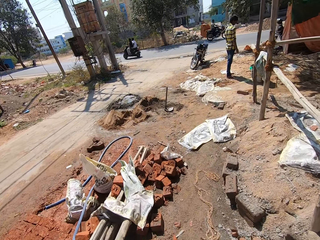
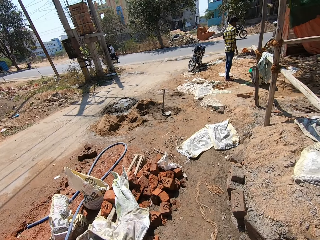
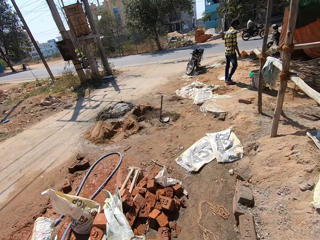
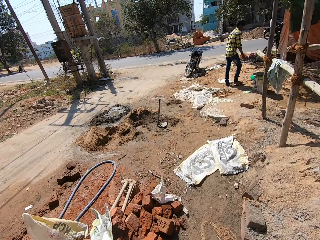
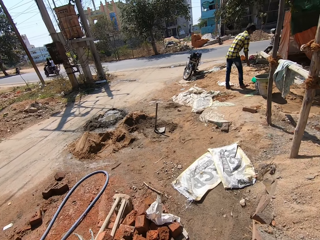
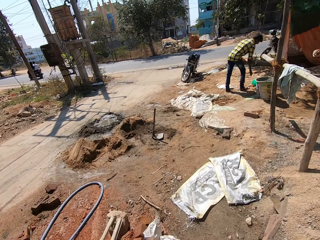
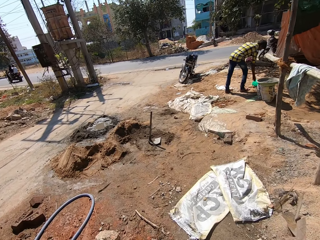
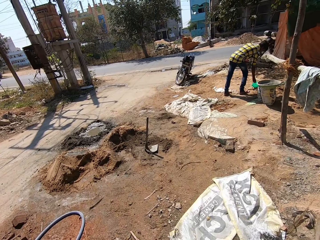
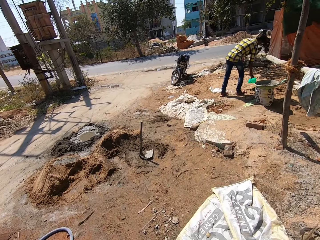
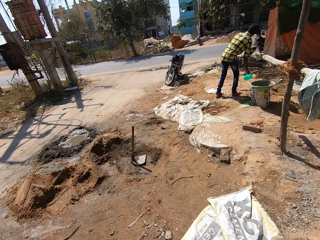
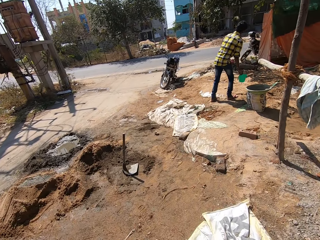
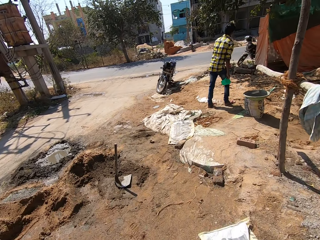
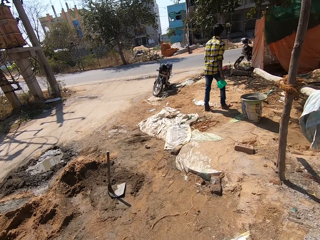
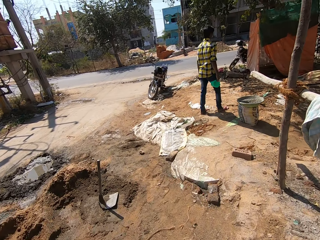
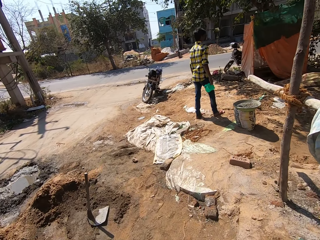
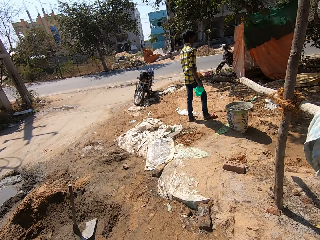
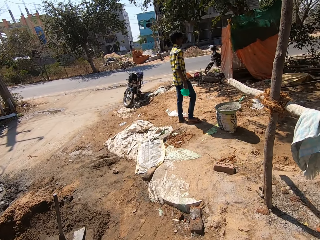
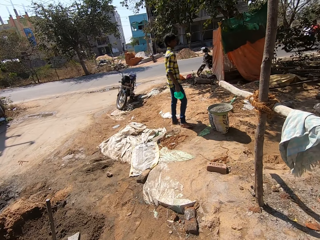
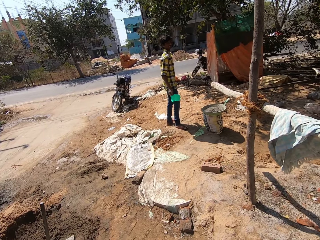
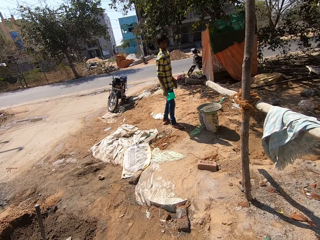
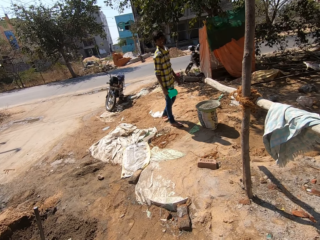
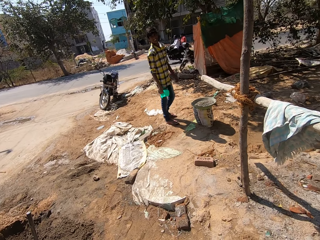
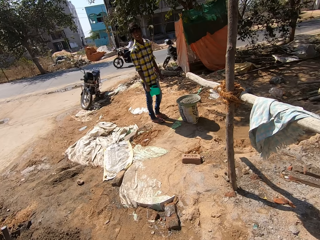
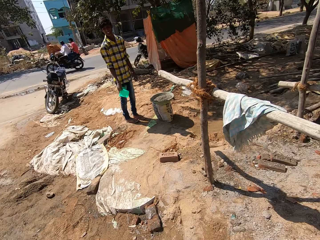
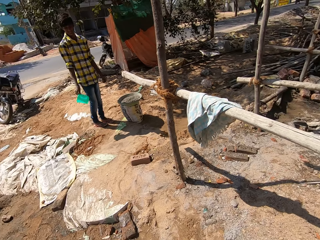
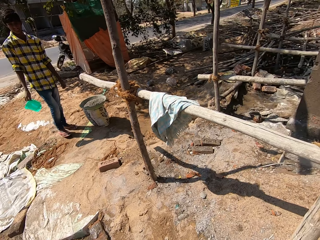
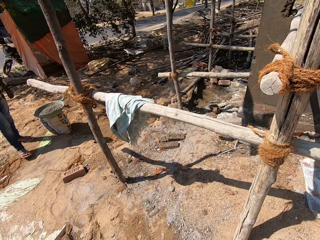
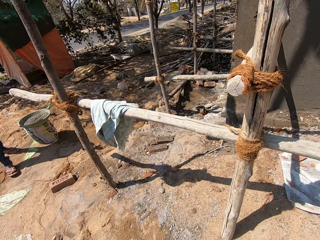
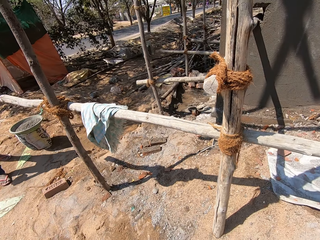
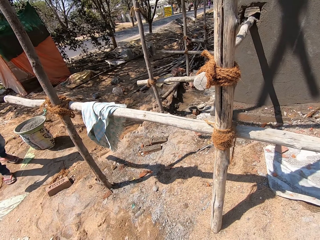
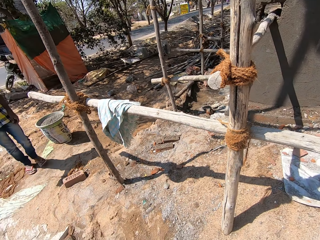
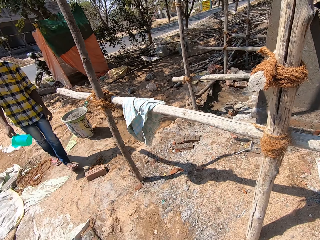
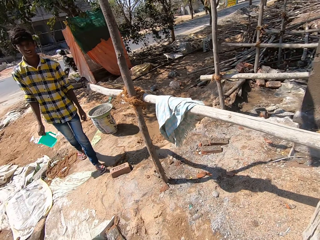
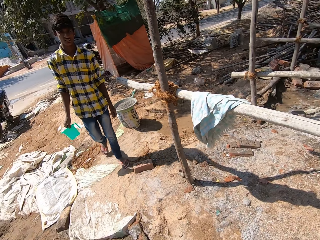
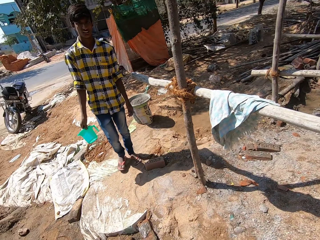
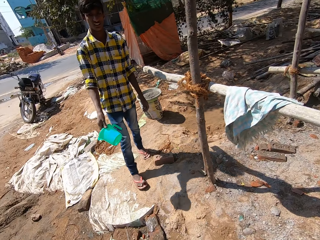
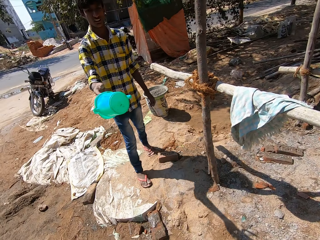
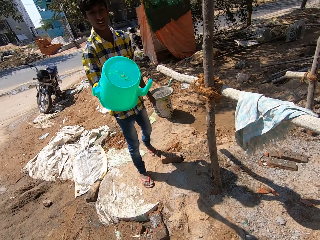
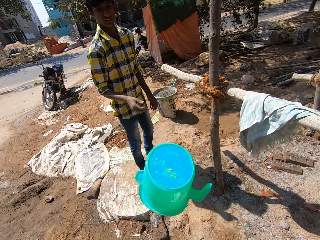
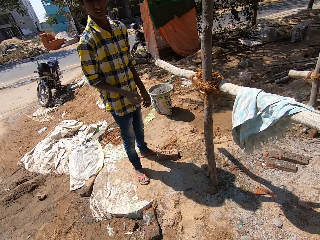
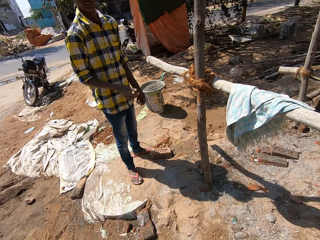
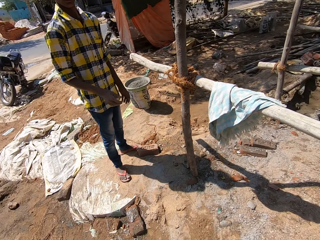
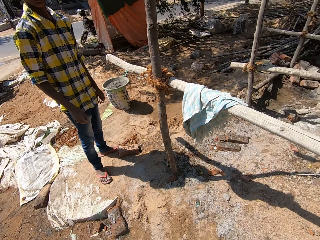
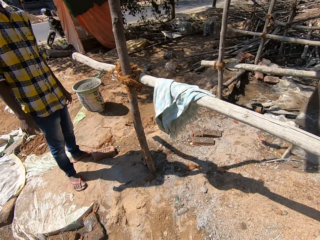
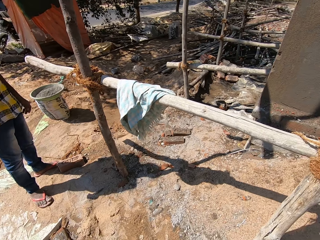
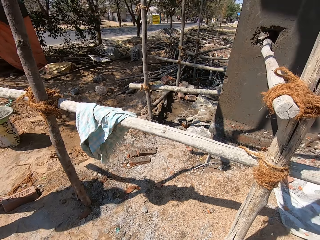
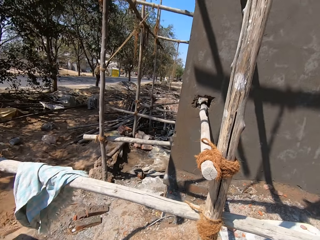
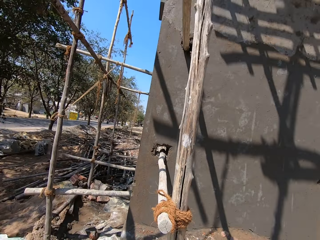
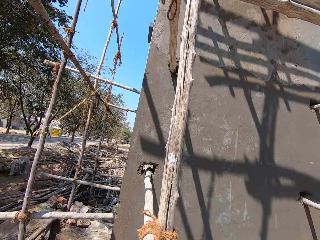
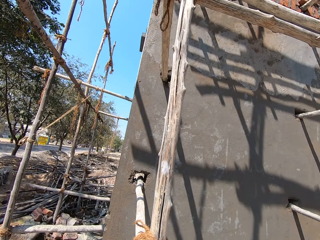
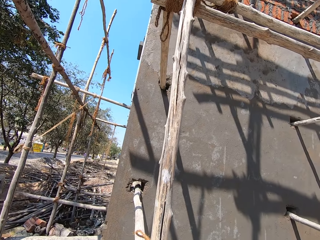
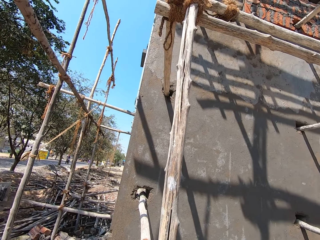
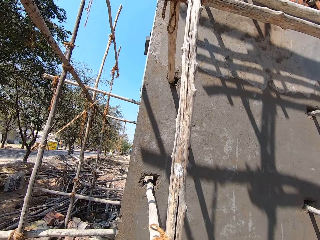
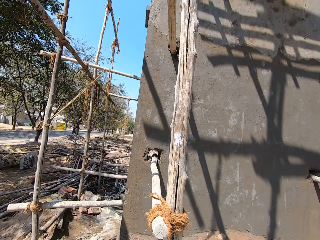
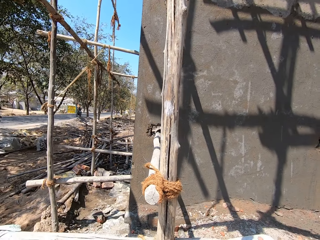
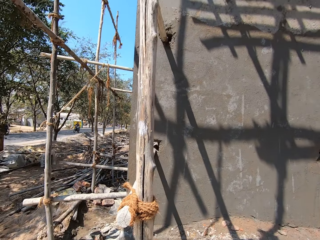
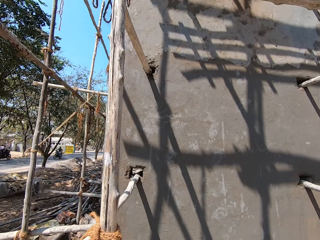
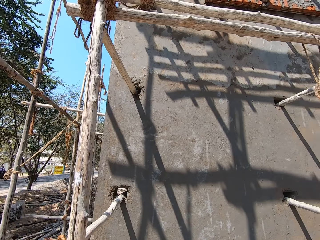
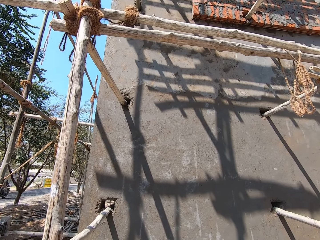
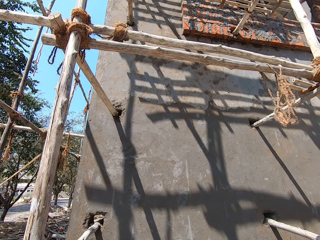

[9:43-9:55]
A man picks up a plastic jug from a bucket. The man throws the jug to the camera wearer. The camera wearer picks up the plastic jug.

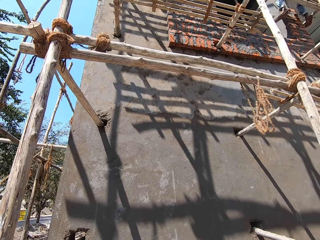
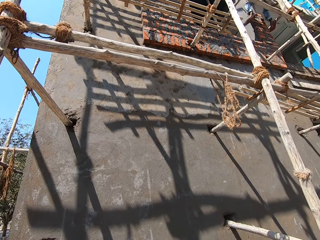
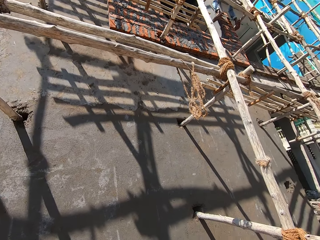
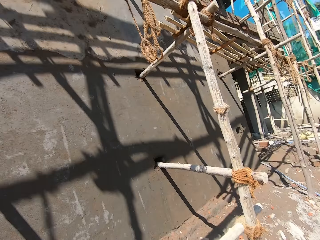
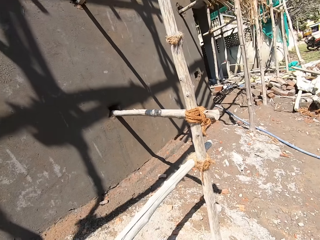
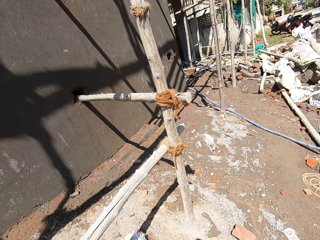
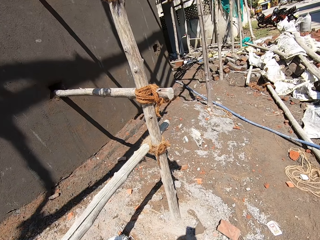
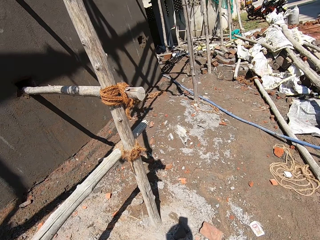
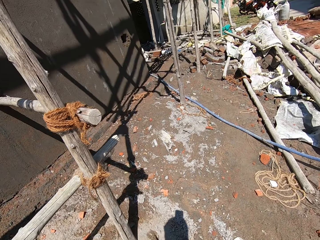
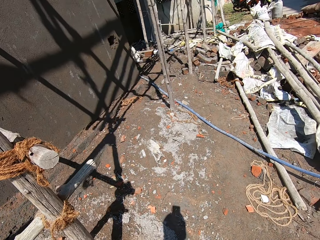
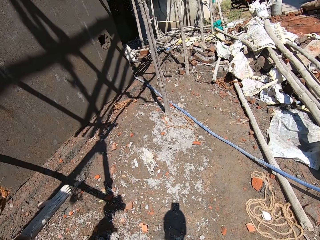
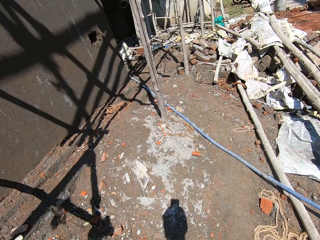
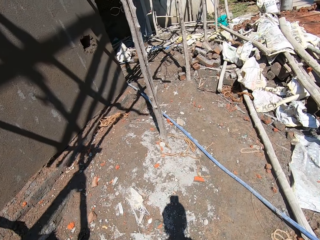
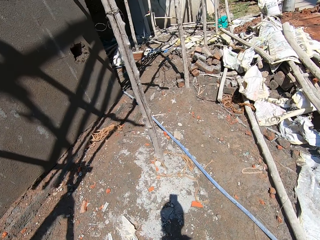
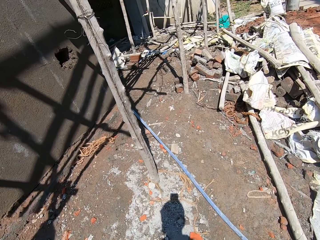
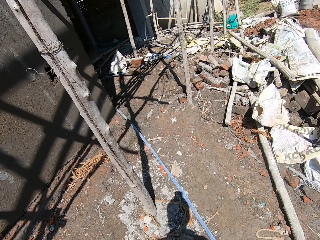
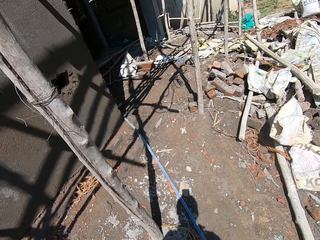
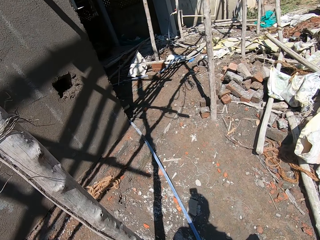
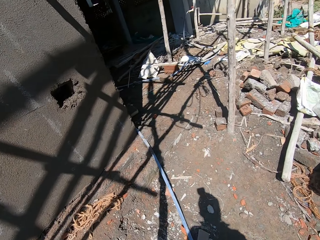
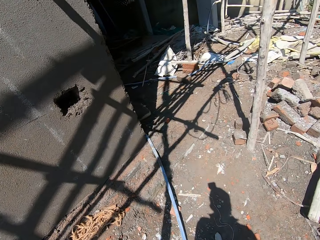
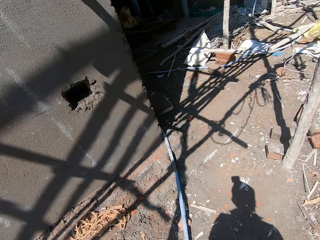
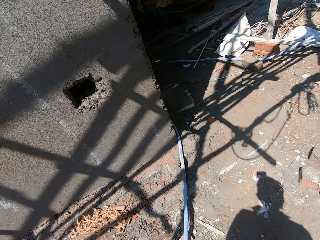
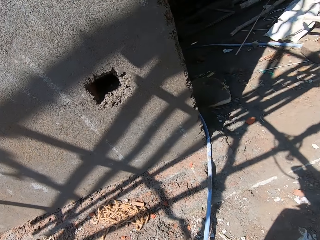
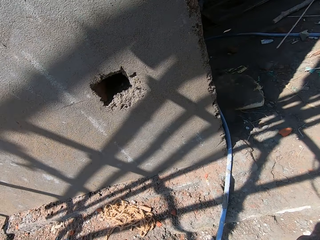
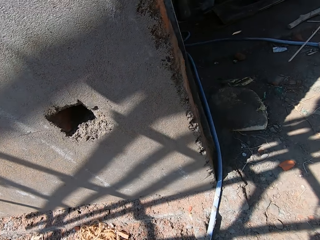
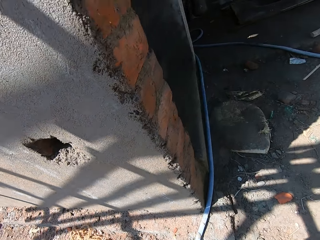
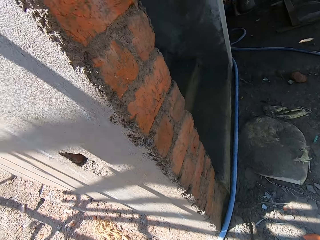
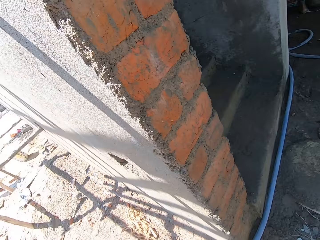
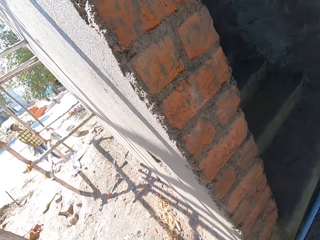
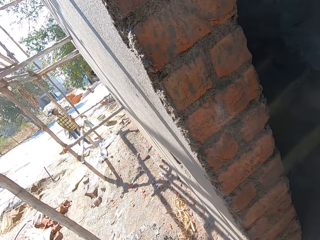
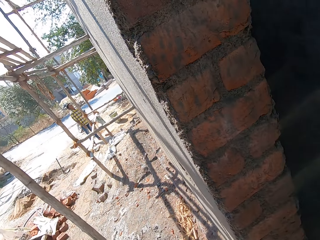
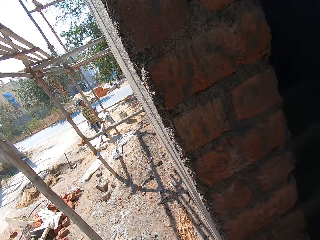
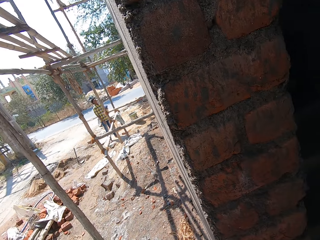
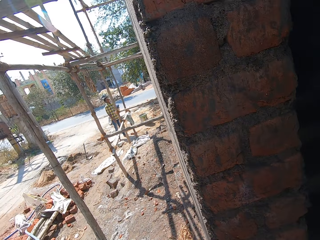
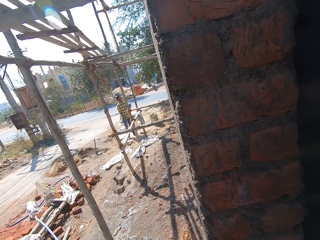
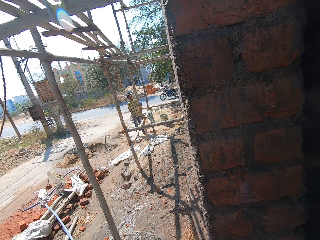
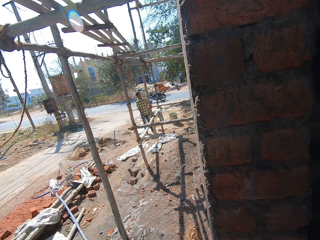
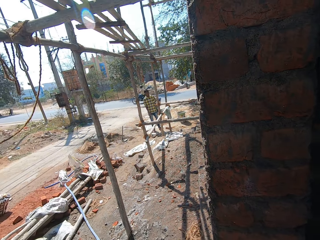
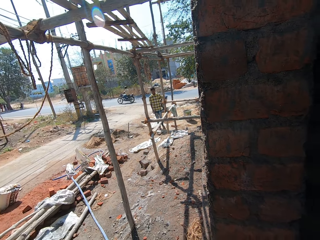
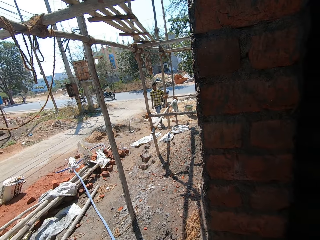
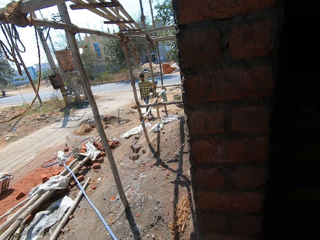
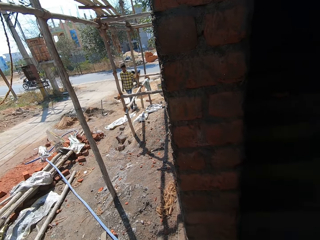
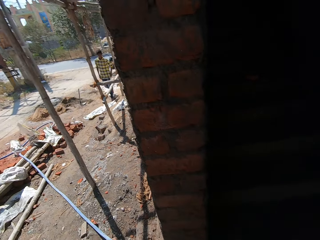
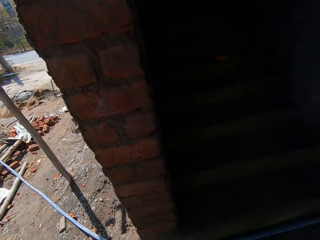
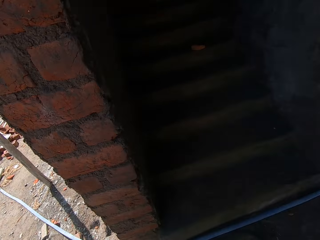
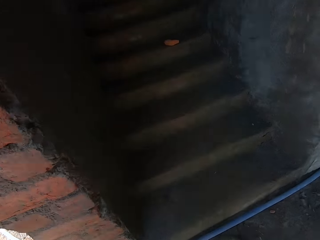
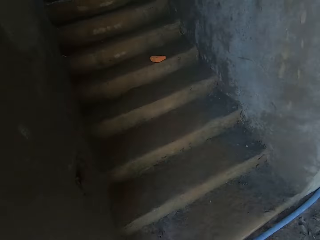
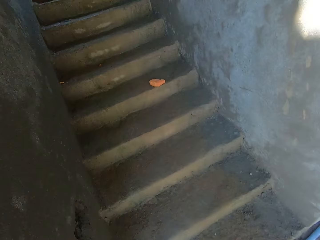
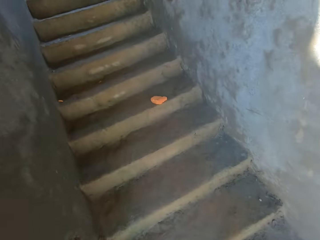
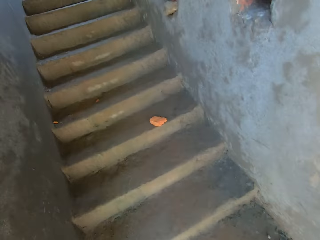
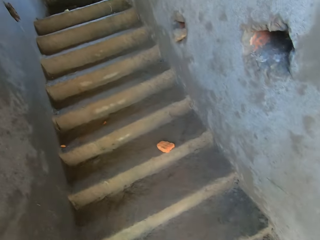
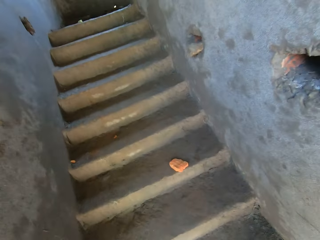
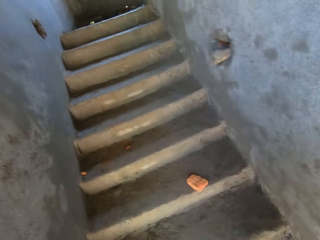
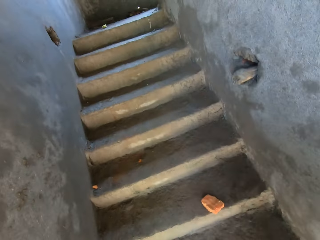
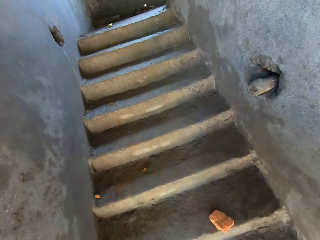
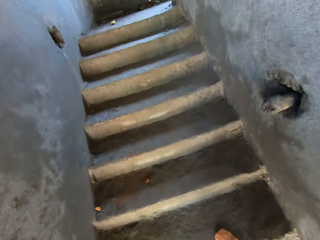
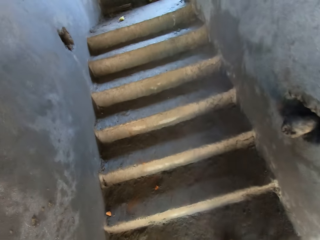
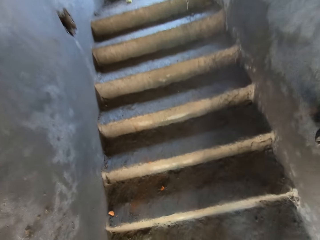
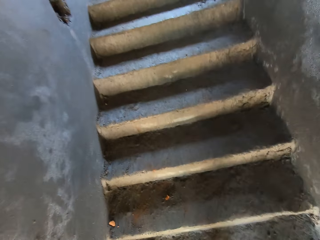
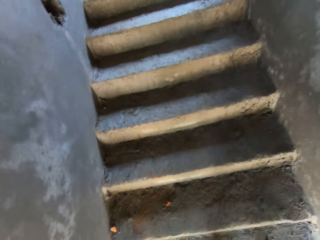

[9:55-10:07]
The camera wearer walks at a construction site. They climb the stairs.
